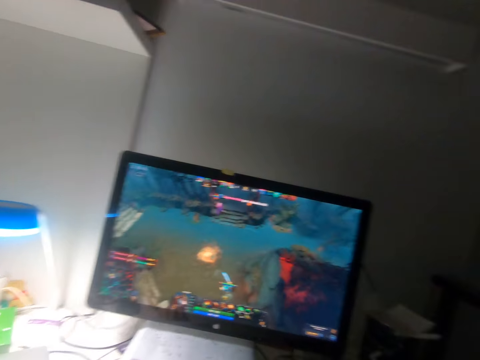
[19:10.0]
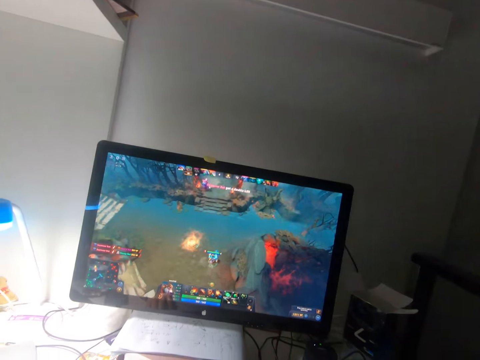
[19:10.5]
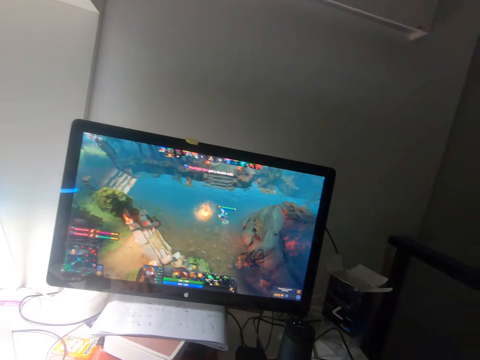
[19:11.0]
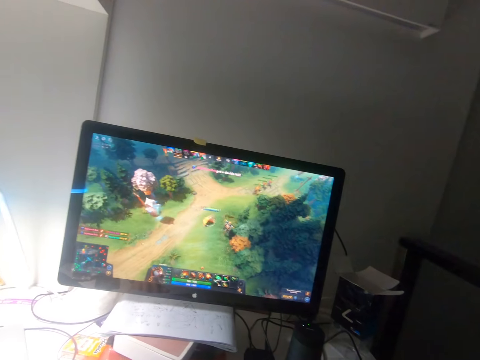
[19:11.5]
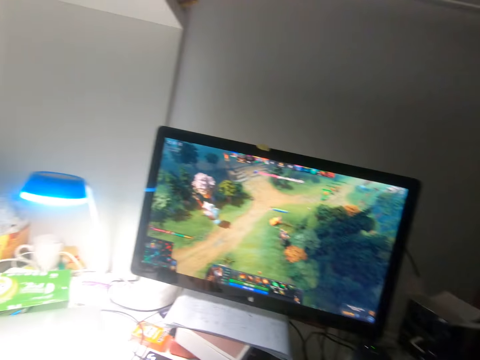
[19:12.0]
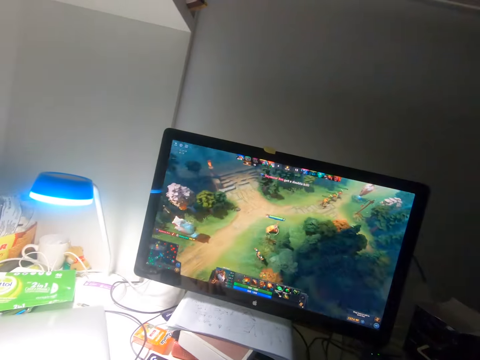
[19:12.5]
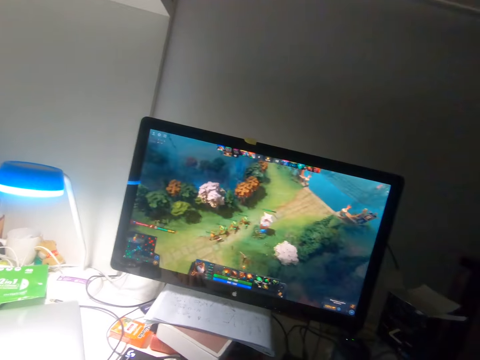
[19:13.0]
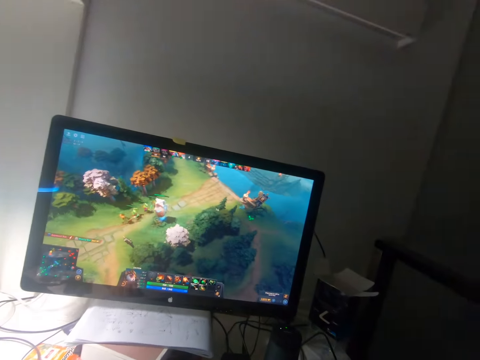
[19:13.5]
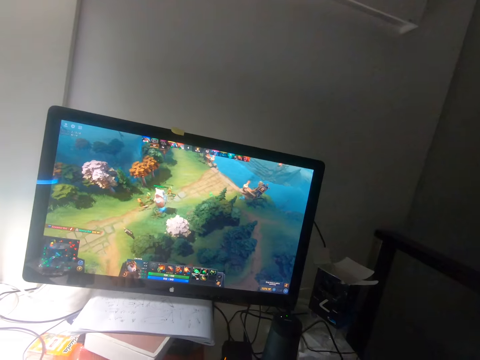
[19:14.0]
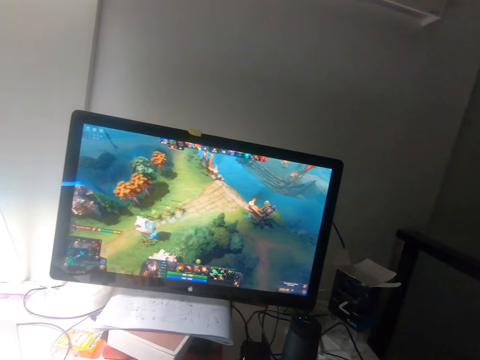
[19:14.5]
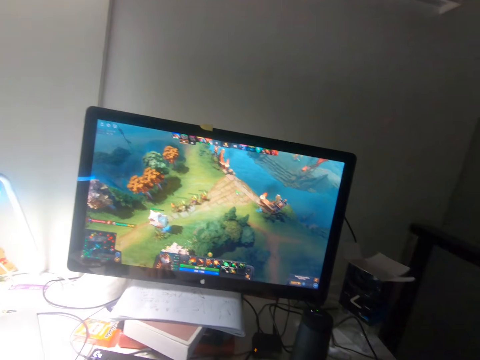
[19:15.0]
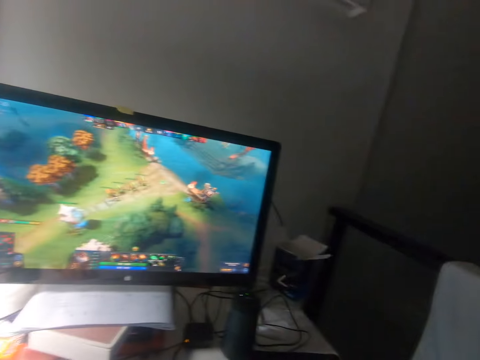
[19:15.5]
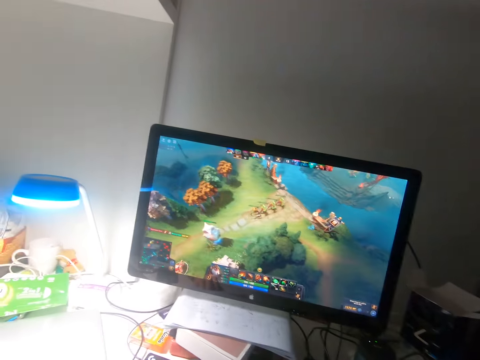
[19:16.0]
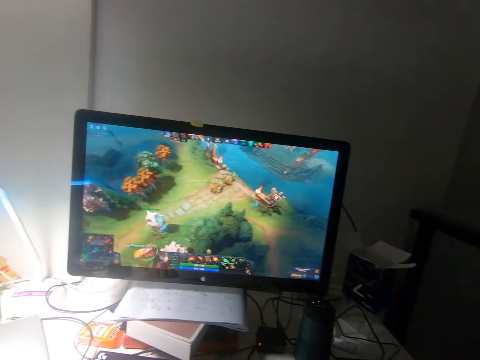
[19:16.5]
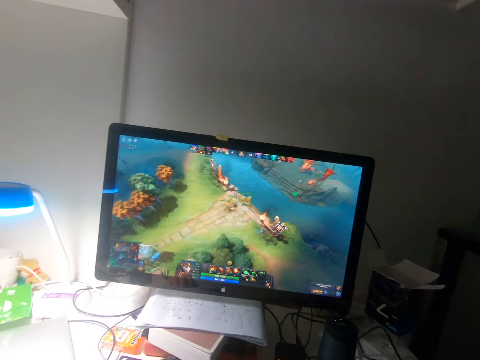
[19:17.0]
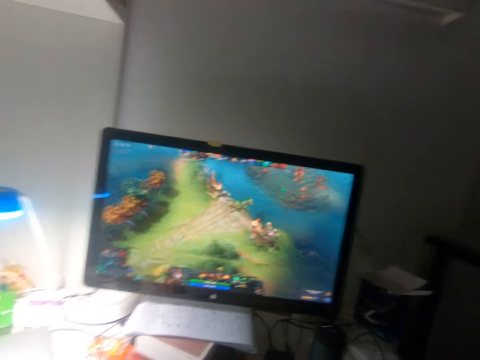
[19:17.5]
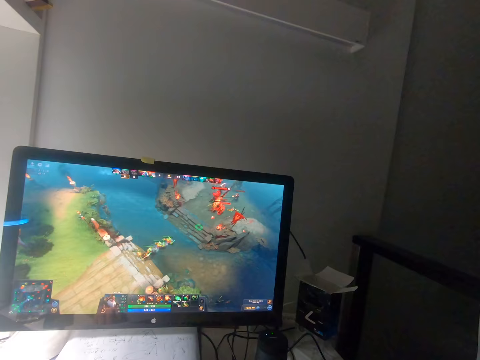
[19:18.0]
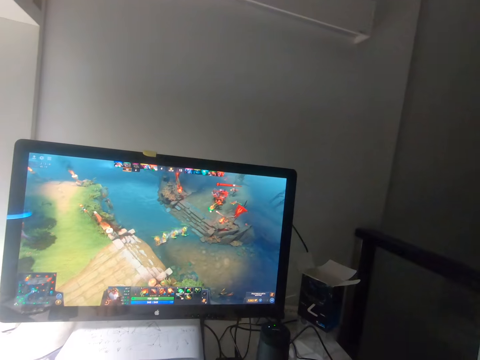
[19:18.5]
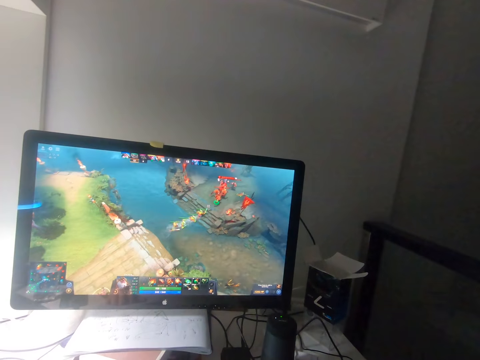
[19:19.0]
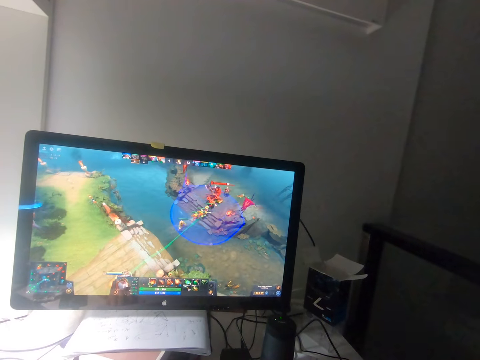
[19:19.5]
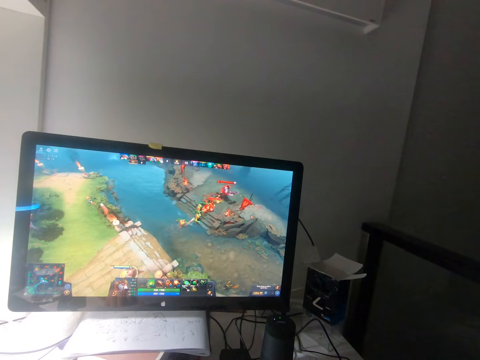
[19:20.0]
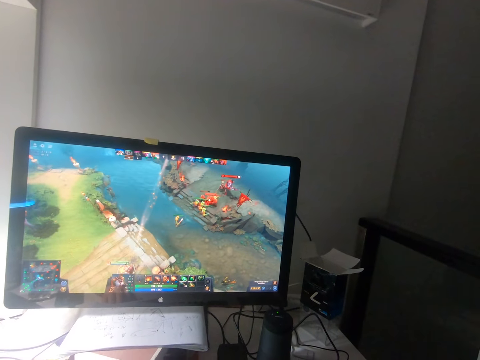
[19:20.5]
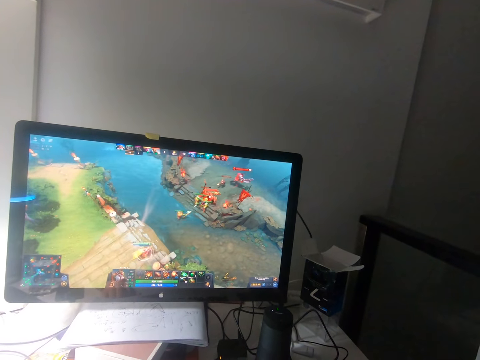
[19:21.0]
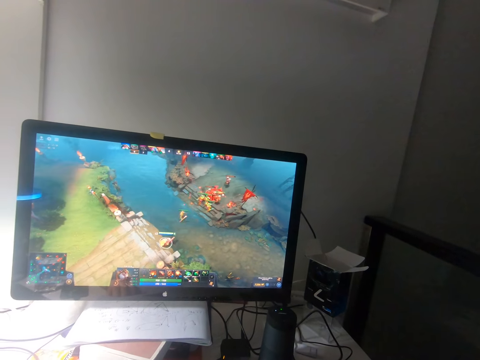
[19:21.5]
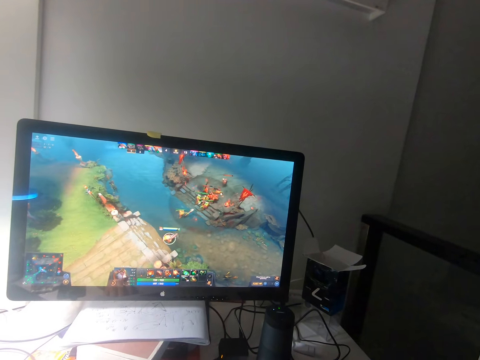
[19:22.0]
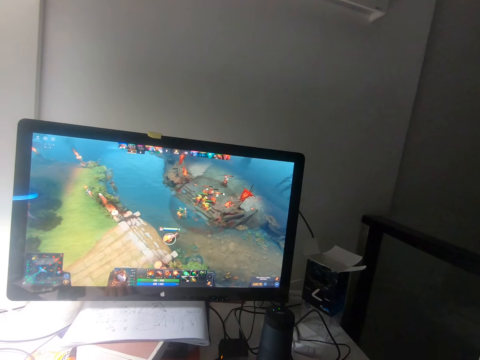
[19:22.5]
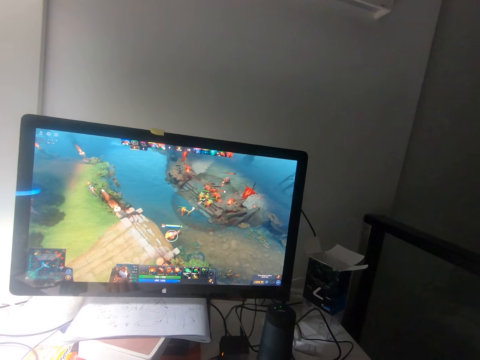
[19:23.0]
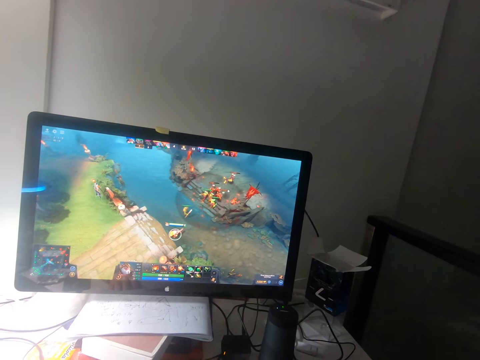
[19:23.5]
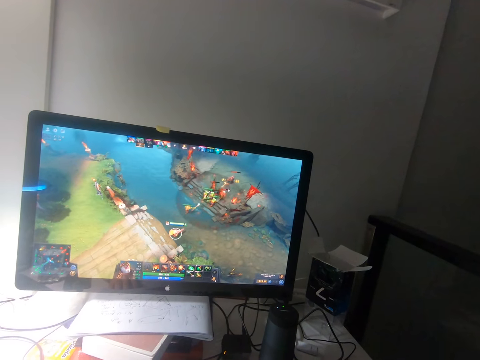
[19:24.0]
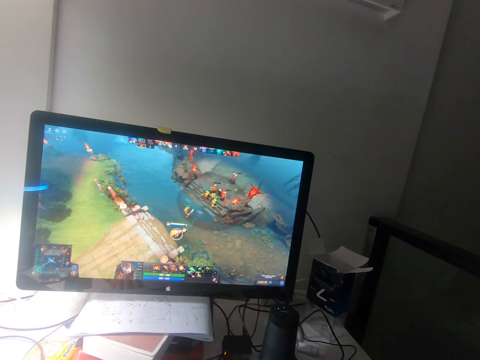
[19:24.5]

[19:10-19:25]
The camera wearer watches a game on a monitor. He moves his head. He watches the game on the monitor.

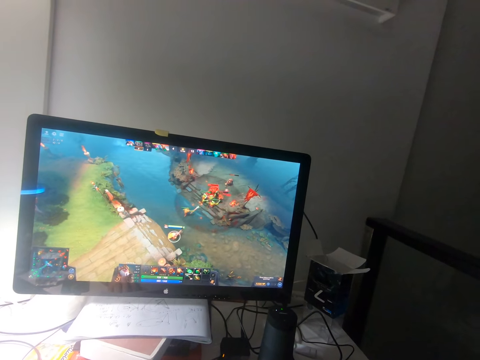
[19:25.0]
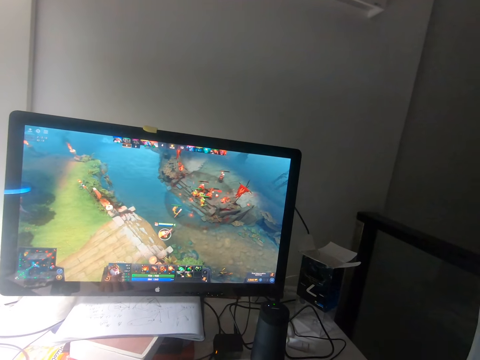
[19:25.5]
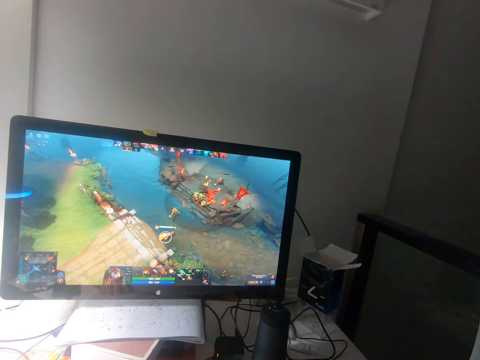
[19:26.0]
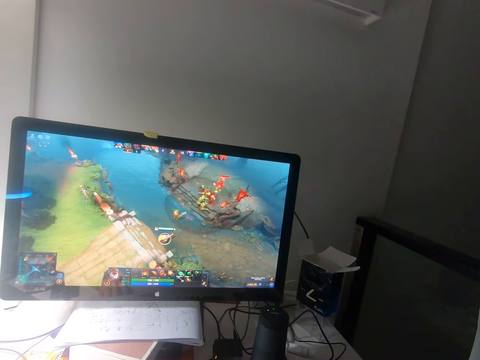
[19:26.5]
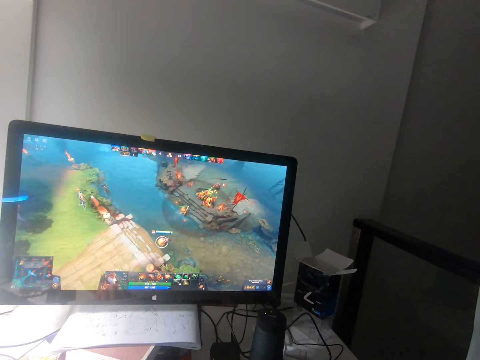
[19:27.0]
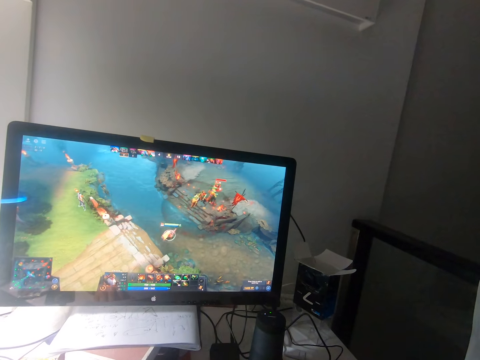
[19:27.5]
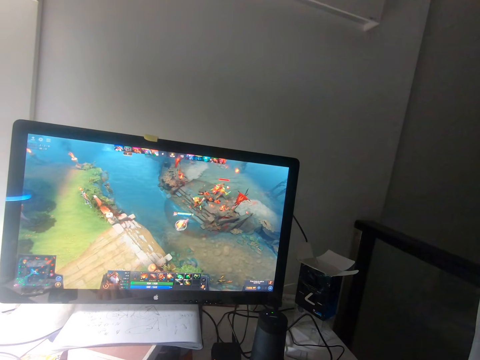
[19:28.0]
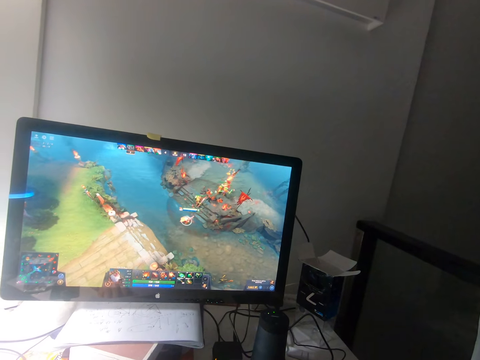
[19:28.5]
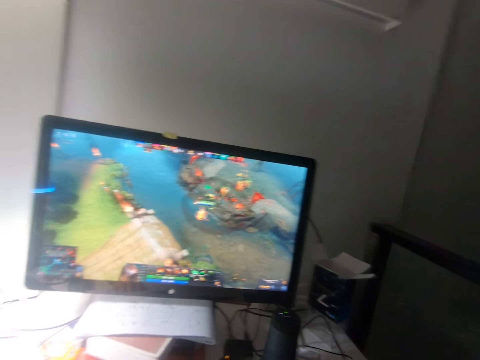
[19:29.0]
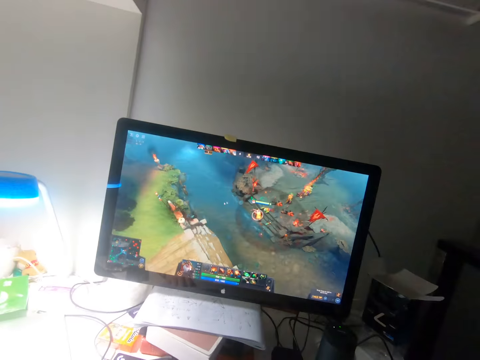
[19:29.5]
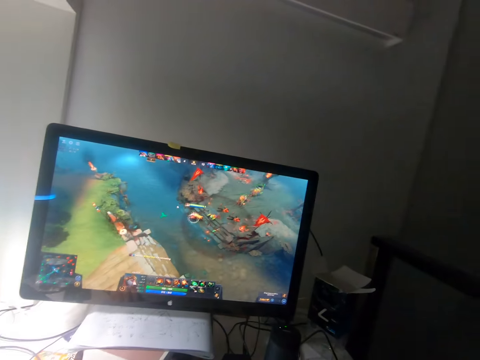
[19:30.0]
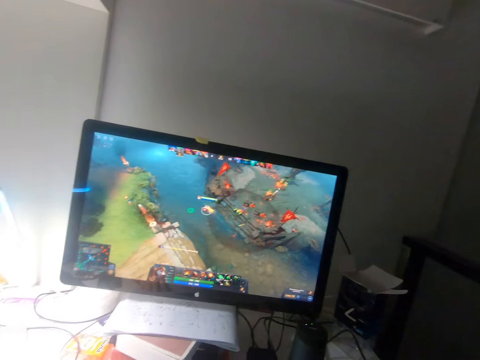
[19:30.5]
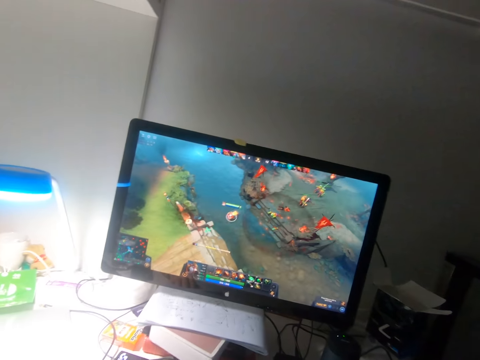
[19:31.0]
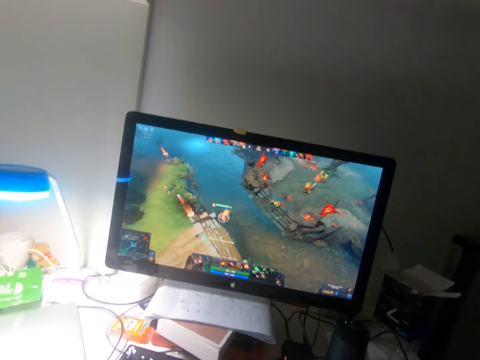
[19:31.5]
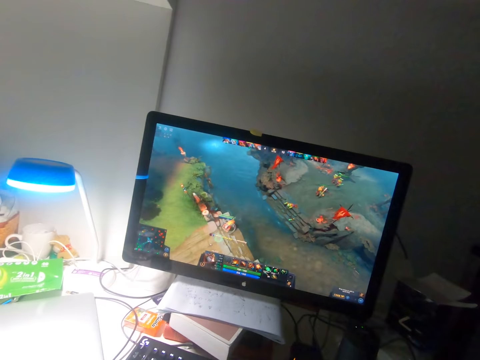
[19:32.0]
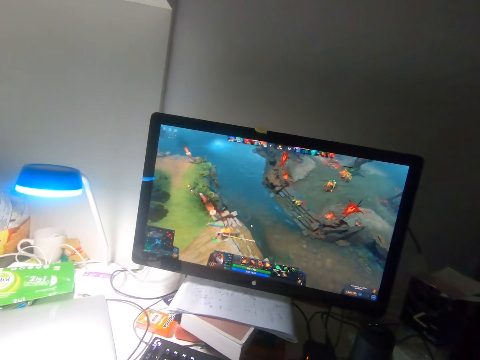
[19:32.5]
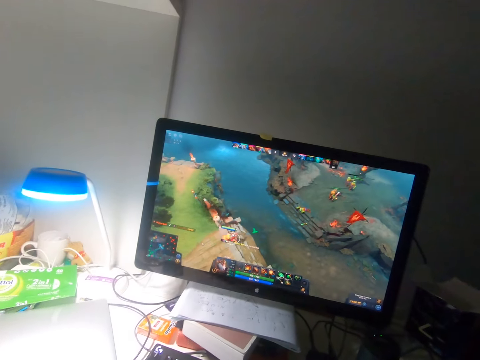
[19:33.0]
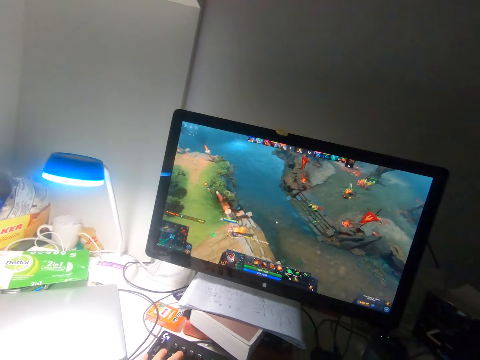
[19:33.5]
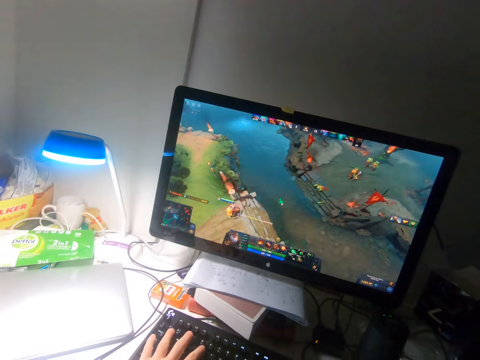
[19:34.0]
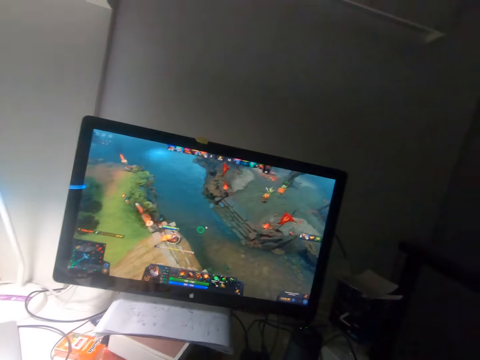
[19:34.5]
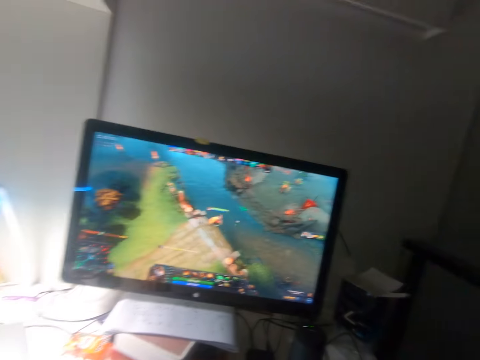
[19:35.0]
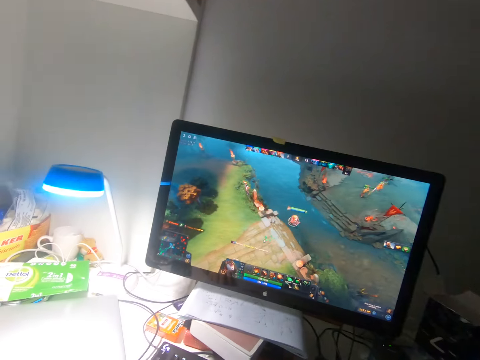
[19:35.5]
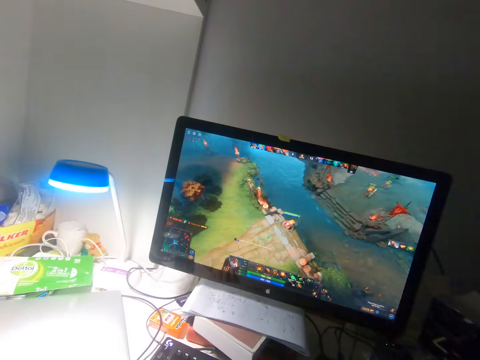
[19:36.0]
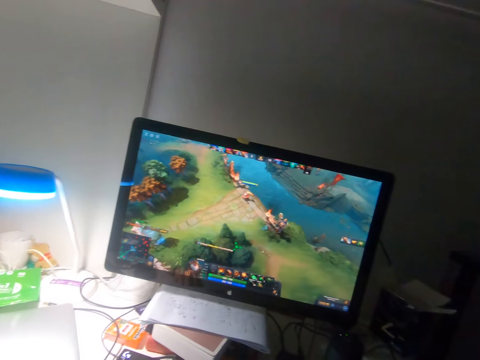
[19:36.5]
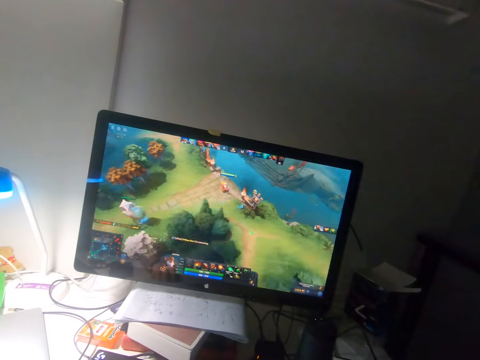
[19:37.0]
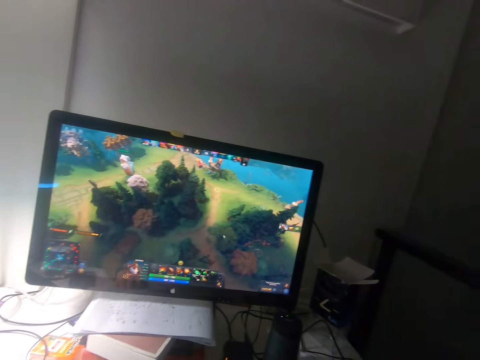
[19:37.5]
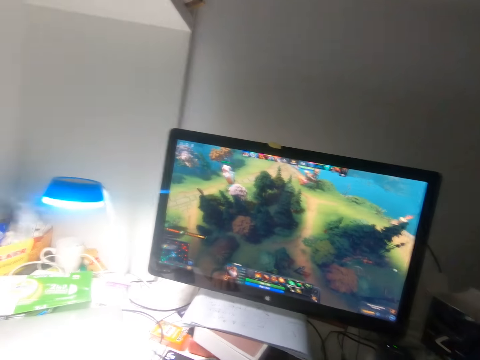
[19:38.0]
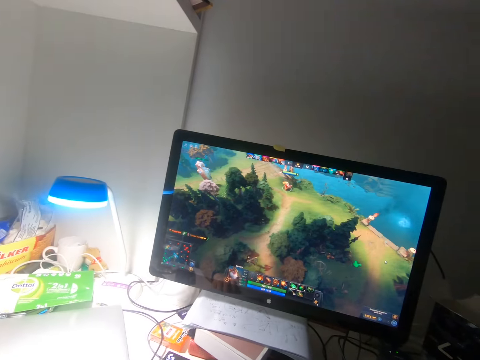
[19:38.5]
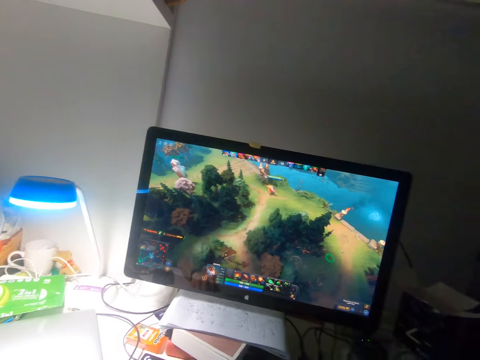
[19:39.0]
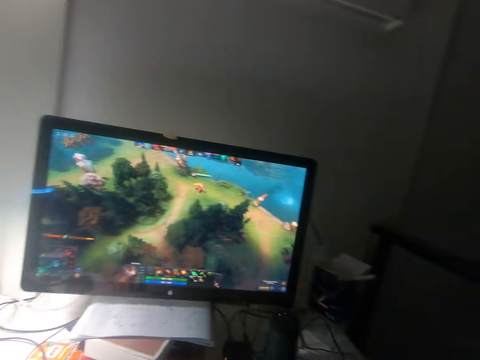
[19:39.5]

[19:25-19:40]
The camera wearer turns his head to the left. He watches a game on a monitor. He presses the keys of the keyboard on the table with his left hand.
